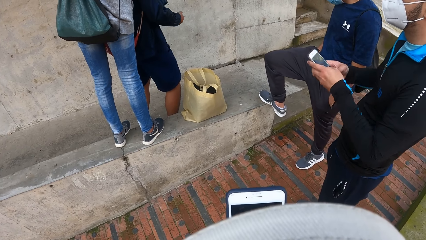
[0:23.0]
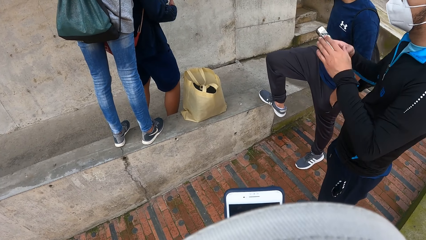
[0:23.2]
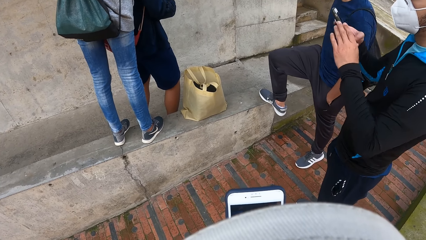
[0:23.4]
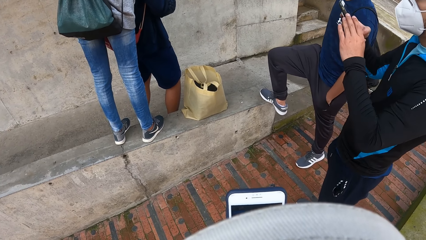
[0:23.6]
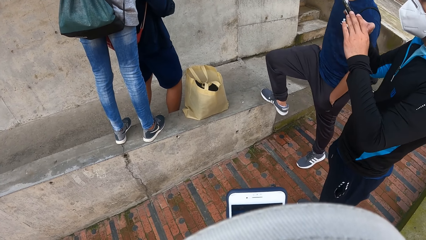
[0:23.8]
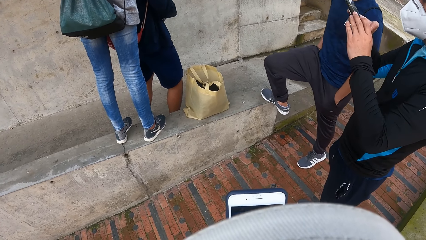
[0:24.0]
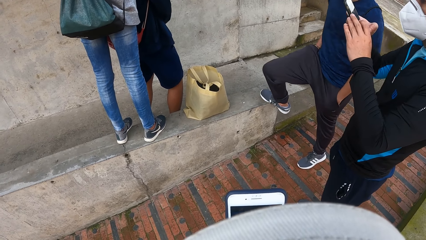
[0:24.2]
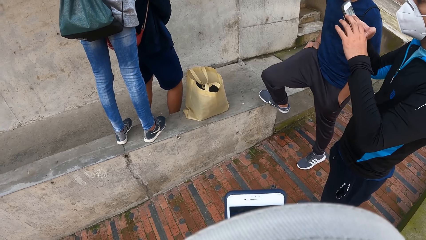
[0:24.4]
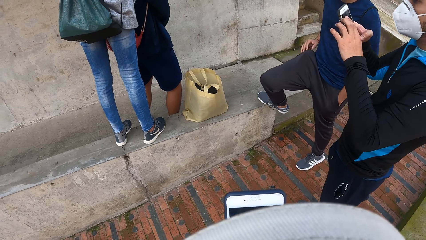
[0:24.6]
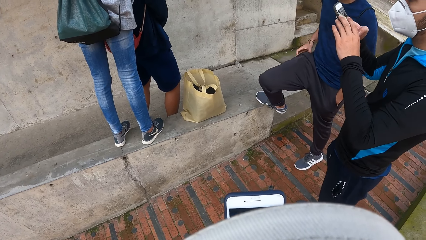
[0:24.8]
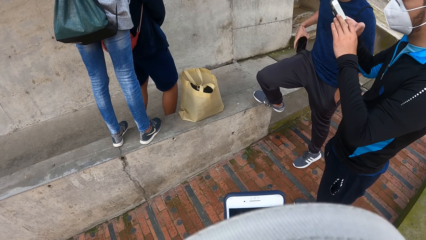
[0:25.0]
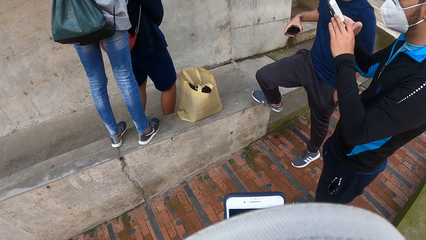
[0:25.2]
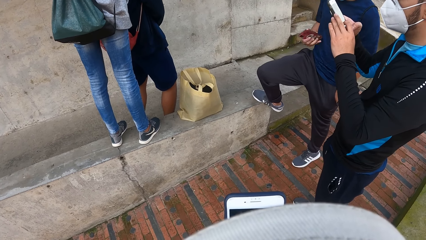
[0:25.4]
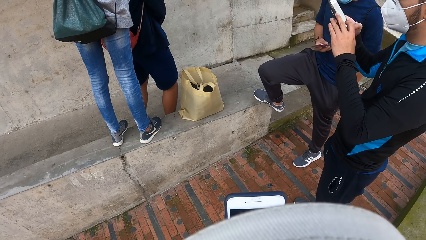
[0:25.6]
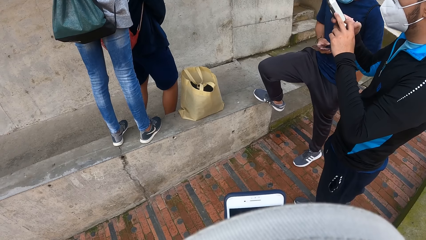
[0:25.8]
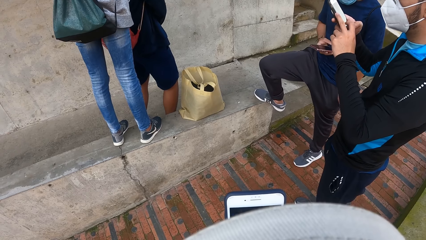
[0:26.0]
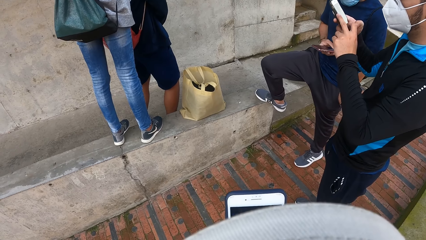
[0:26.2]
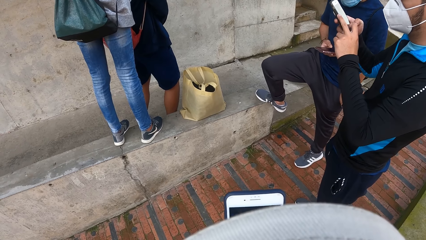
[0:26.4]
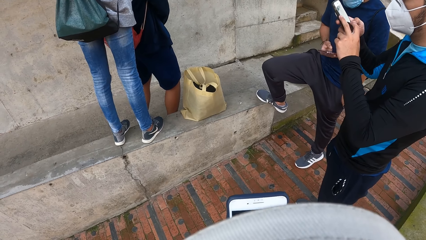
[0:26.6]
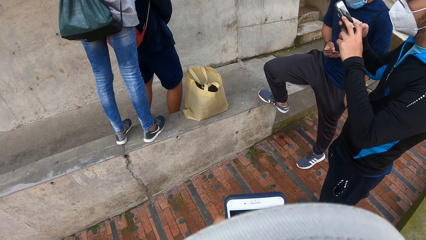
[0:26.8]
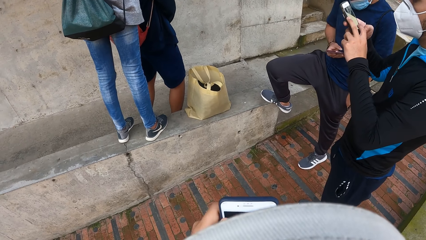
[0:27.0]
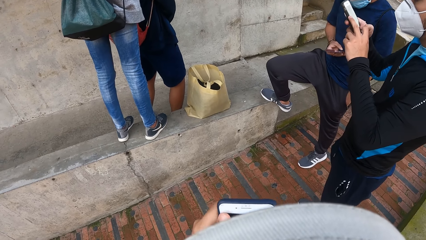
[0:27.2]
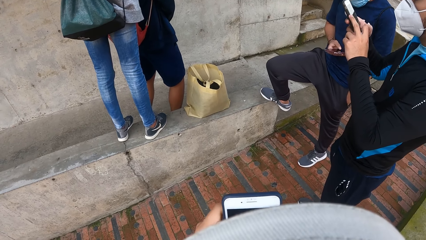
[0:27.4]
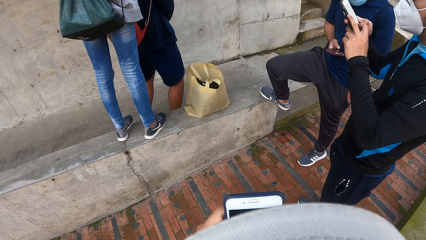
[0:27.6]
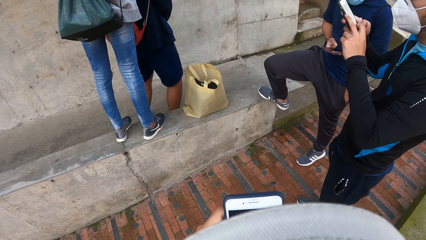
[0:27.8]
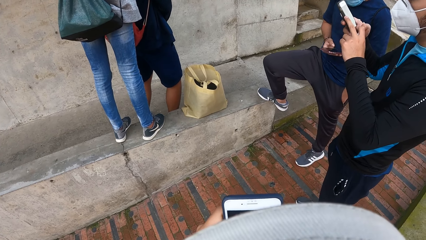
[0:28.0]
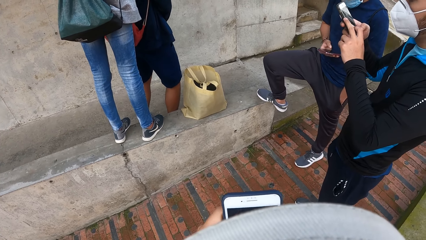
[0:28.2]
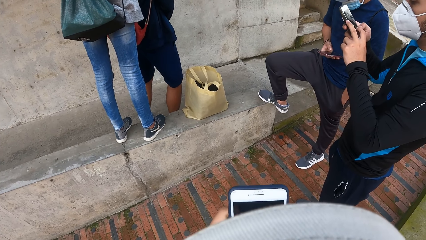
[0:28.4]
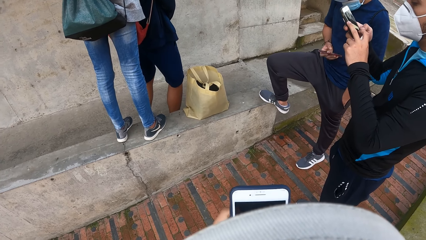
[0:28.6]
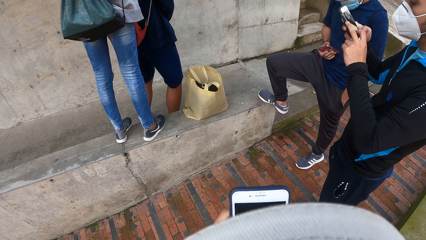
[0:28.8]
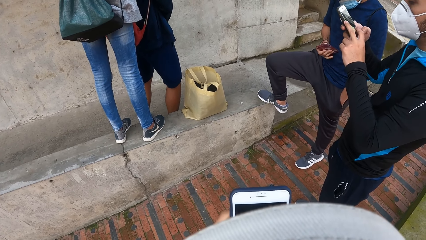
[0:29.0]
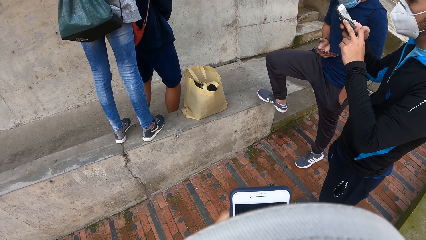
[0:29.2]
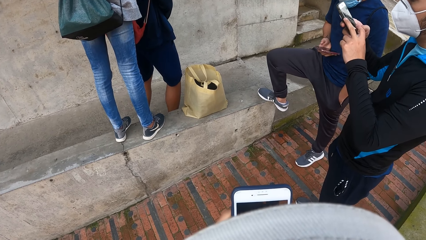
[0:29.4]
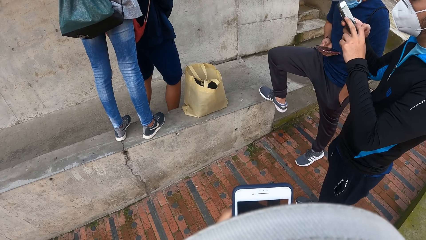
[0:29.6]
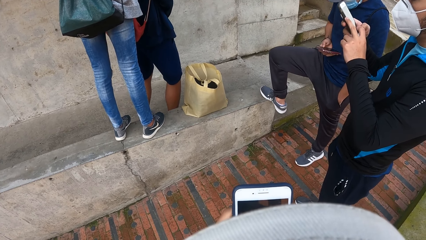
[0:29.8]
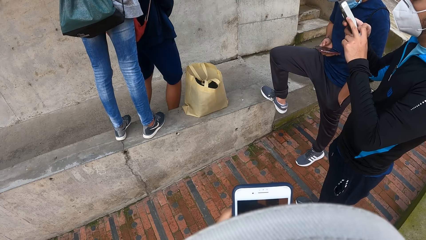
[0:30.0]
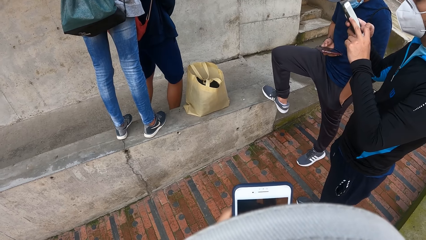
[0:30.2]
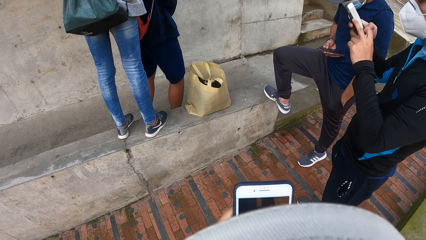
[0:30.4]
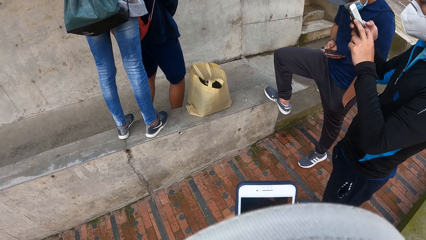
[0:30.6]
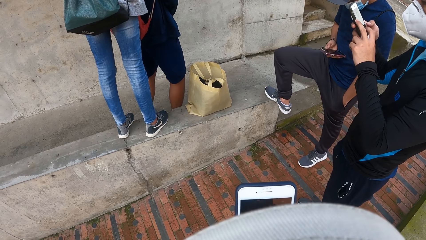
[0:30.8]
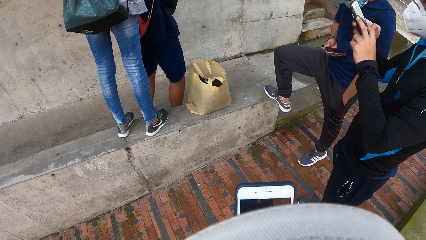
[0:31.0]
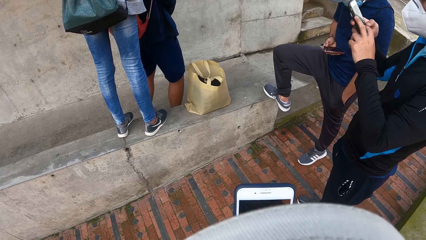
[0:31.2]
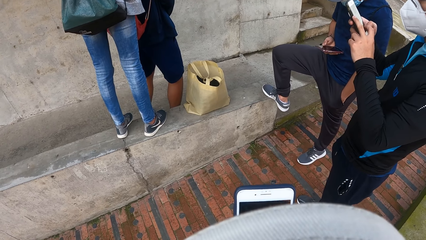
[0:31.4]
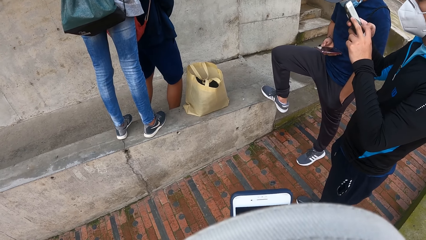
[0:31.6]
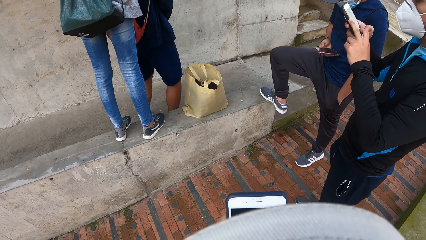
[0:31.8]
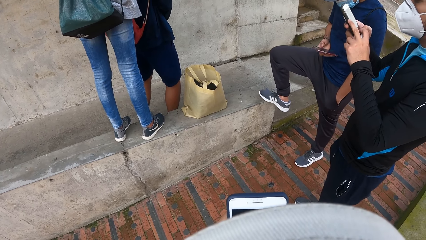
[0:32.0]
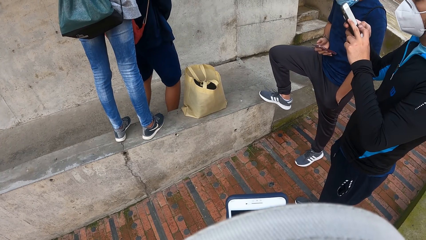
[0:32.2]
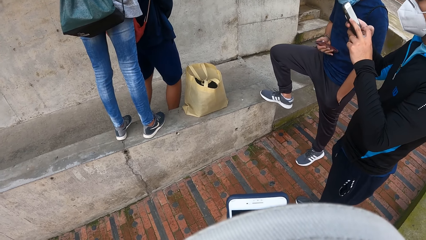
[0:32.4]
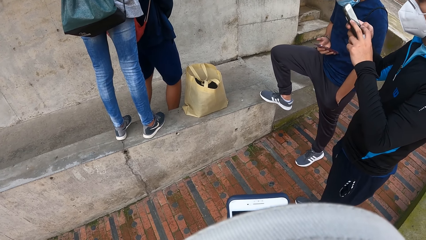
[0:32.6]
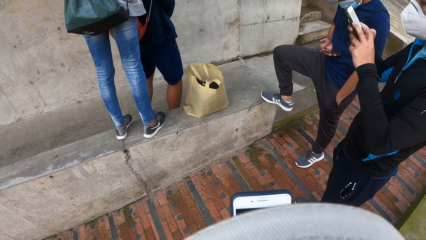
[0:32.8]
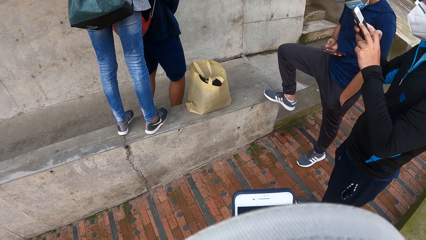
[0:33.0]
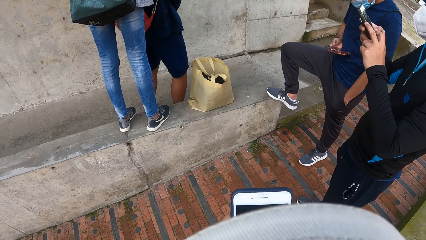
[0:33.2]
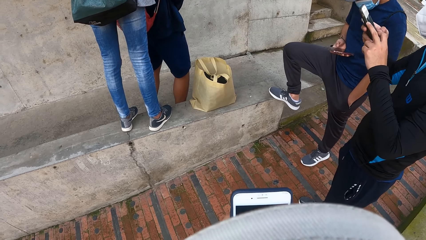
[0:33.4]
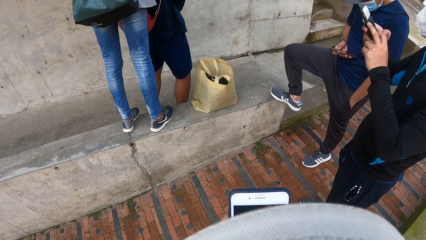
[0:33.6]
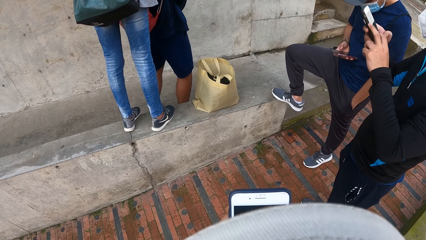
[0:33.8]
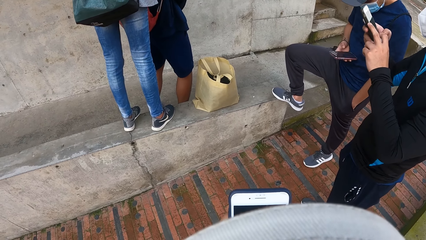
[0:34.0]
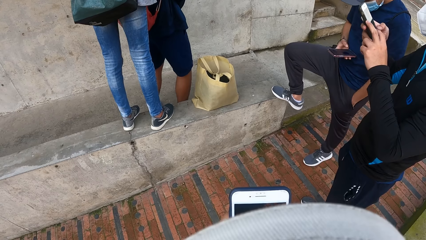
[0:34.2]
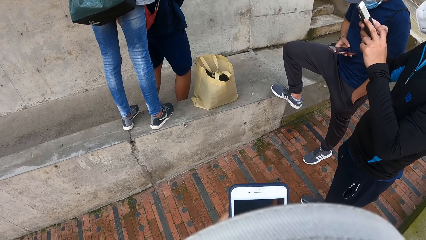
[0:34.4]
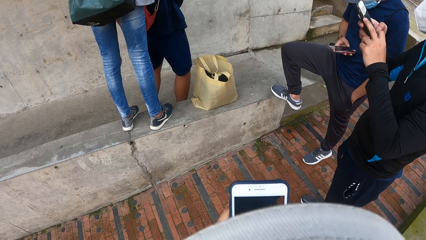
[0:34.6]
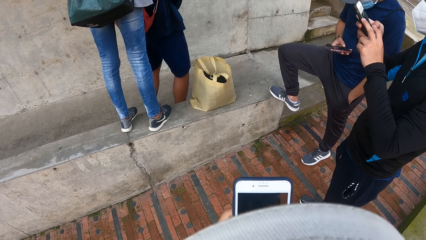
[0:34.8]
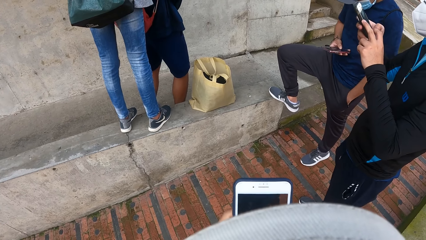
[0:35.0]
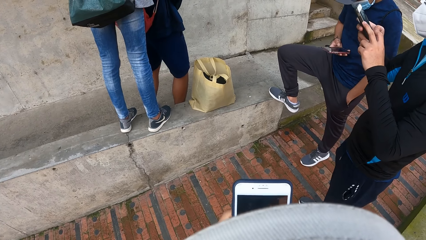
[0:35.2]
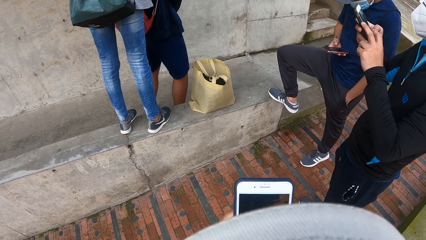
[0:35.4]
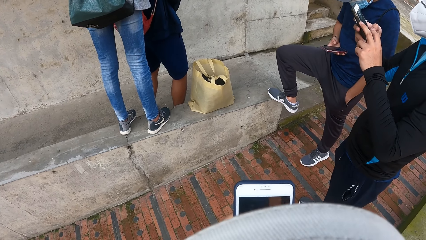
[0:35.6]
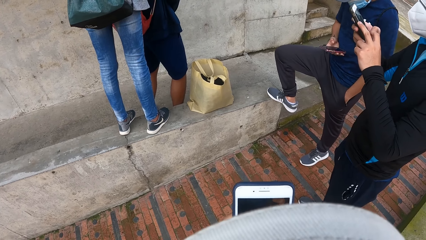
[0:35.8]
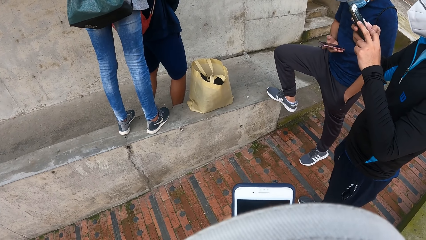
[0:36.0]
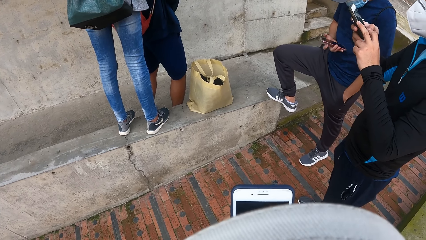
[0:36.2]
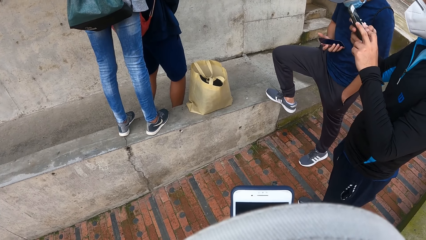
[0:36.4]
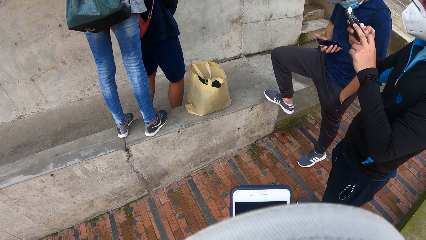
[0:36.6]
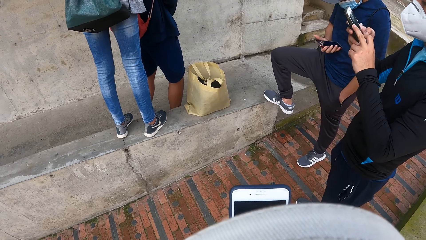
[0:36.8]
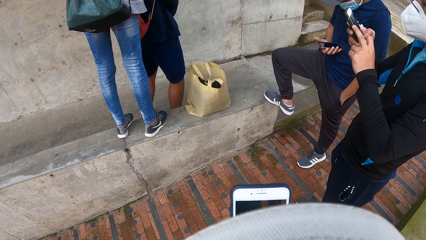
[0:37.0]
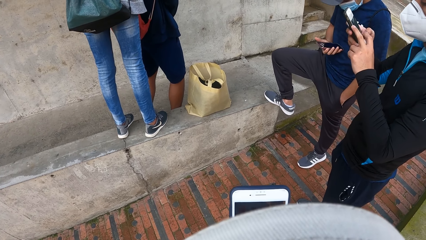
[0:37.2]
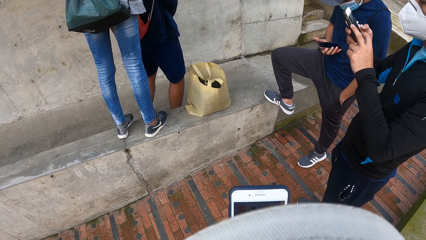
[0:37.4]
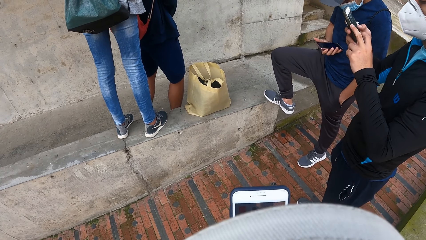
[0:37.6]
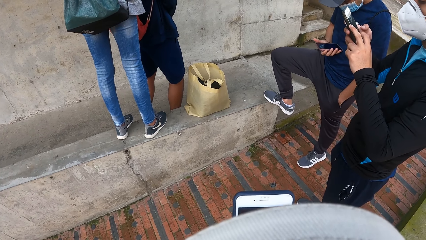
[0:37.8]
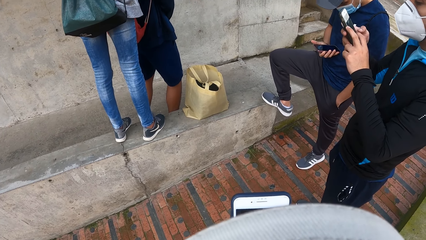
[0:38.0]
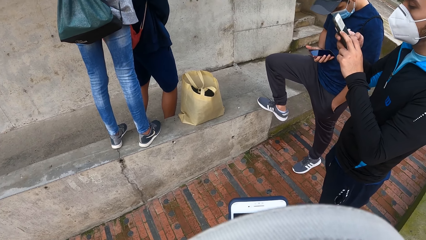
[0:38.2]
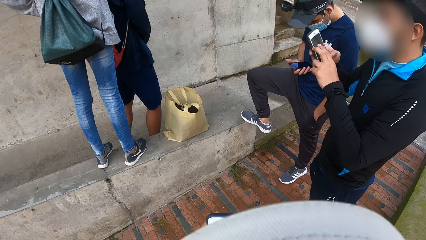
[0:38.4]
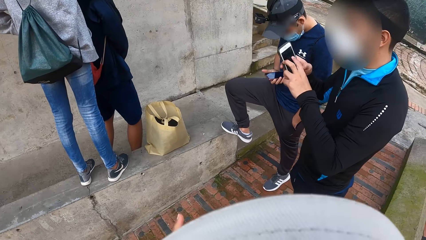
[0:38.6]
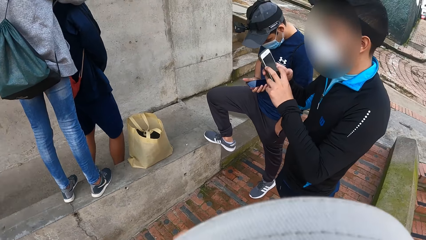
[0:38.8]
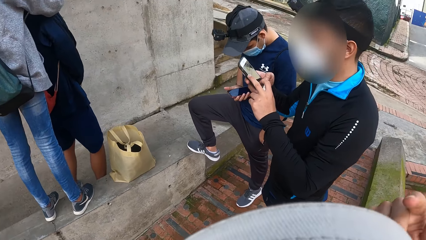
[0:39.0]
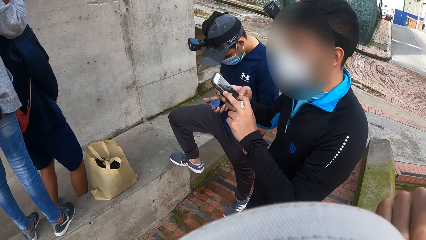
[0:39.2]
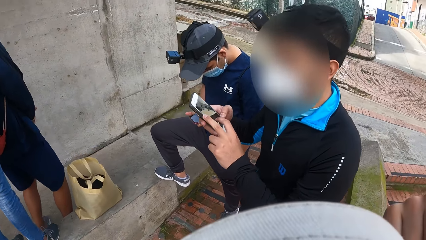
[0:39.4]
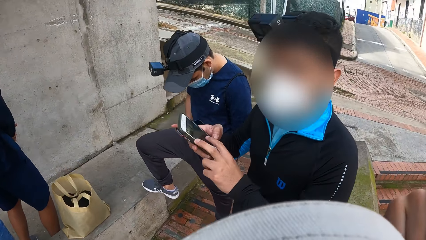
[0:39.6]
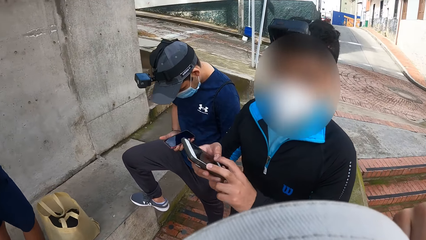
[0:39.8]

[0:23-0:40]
The man operates the phone with his hands. Another man takes a phone from his pocket with his right hand. The other man operates the phone with his right hand.
